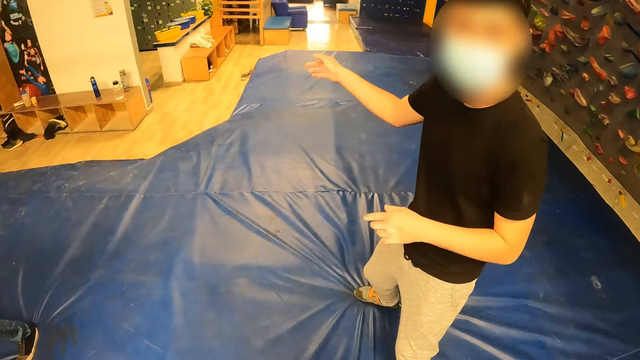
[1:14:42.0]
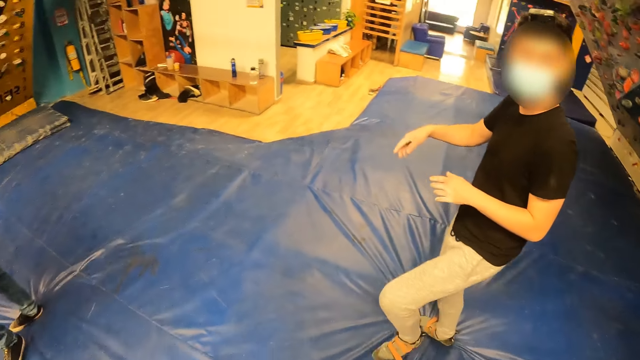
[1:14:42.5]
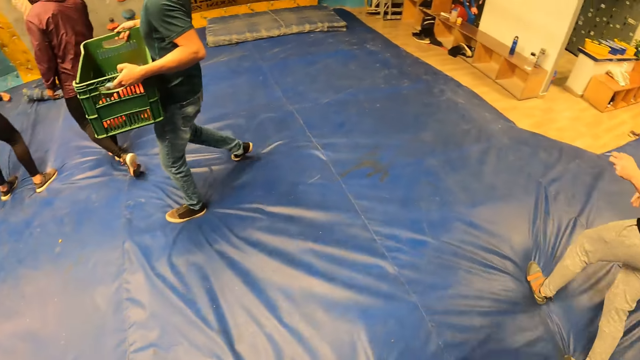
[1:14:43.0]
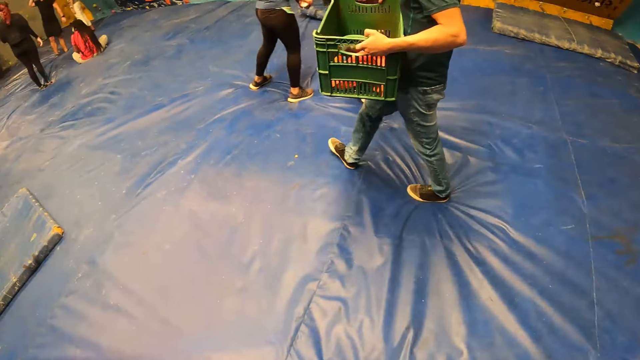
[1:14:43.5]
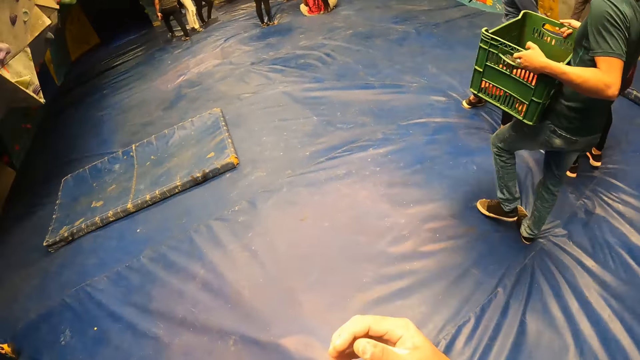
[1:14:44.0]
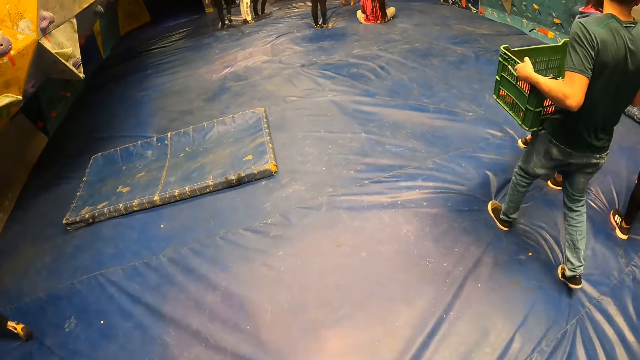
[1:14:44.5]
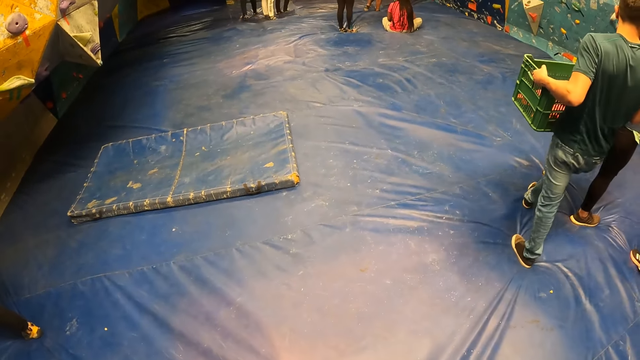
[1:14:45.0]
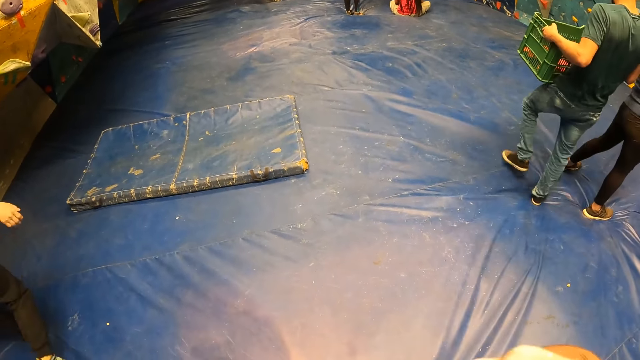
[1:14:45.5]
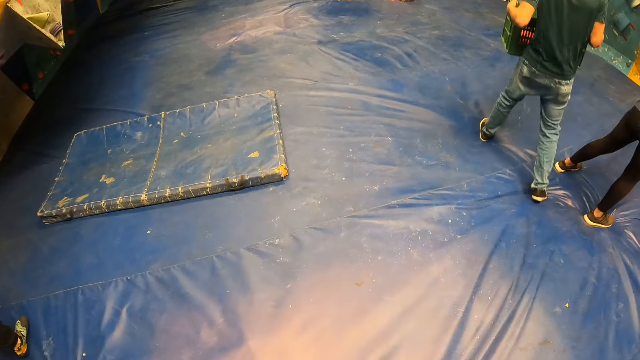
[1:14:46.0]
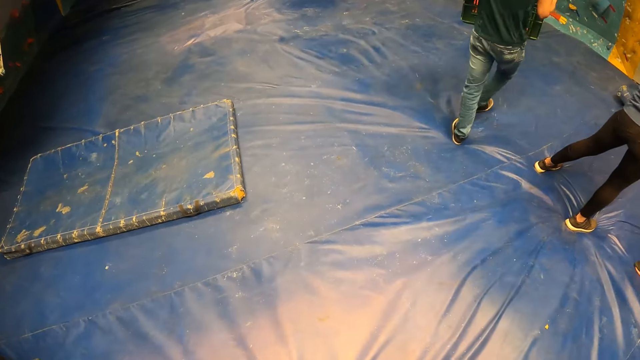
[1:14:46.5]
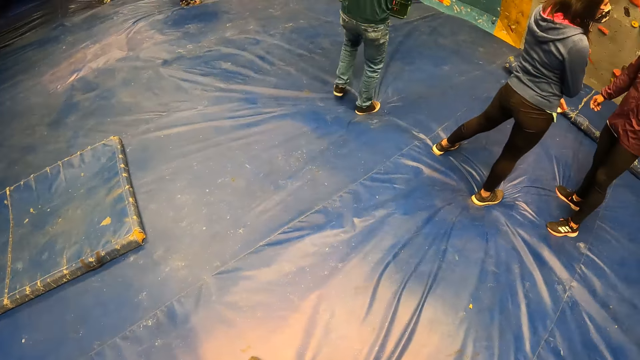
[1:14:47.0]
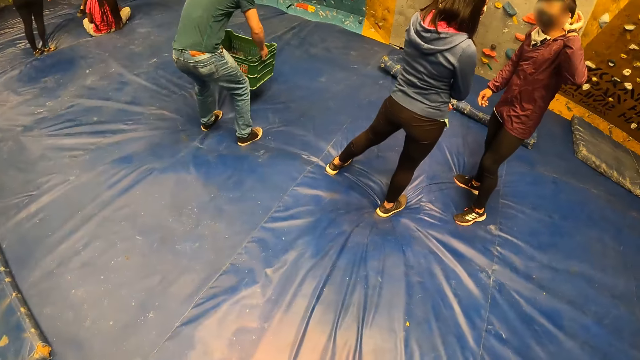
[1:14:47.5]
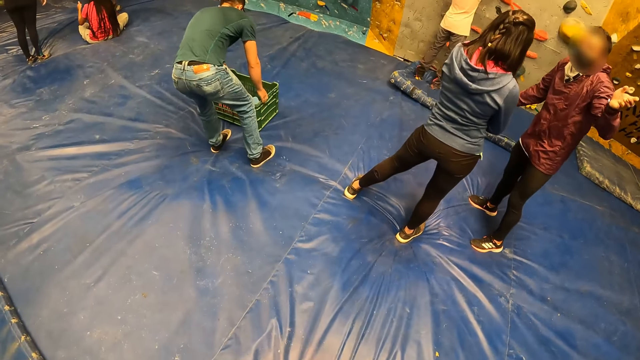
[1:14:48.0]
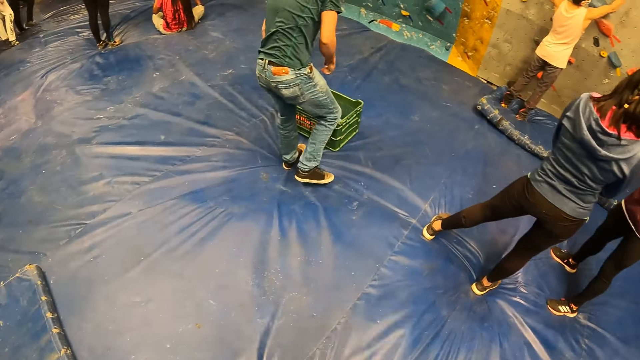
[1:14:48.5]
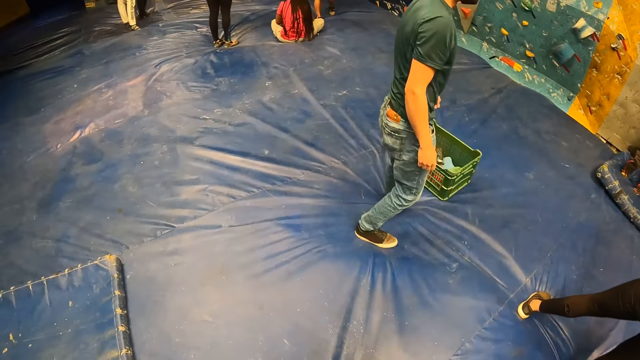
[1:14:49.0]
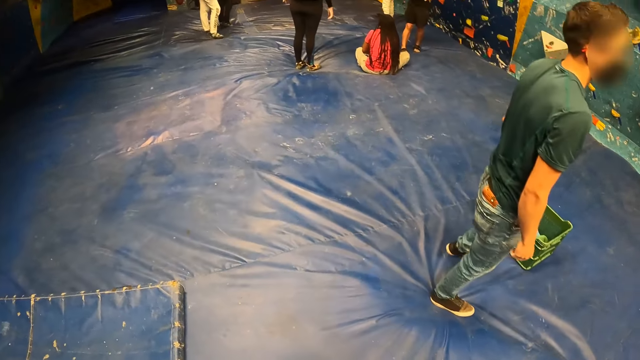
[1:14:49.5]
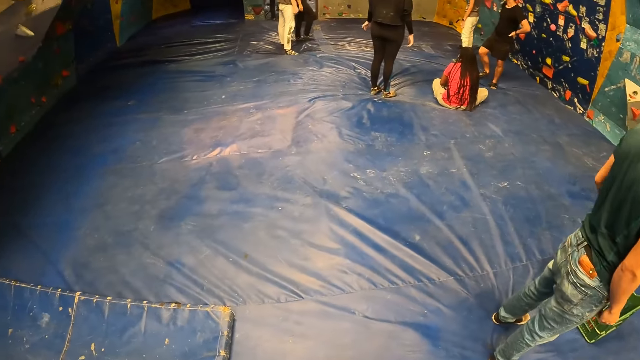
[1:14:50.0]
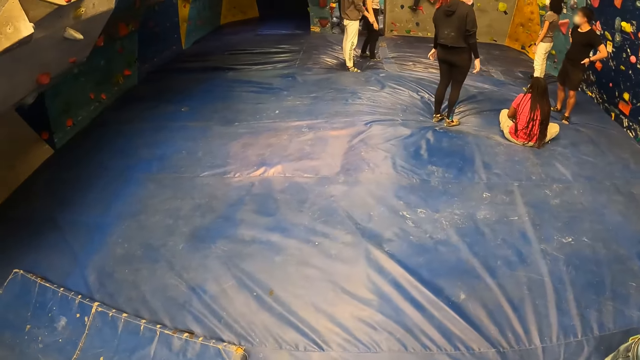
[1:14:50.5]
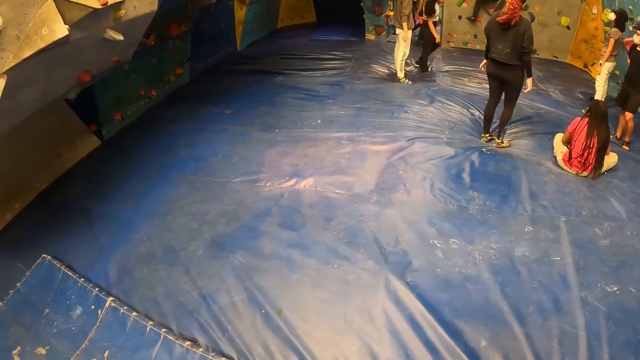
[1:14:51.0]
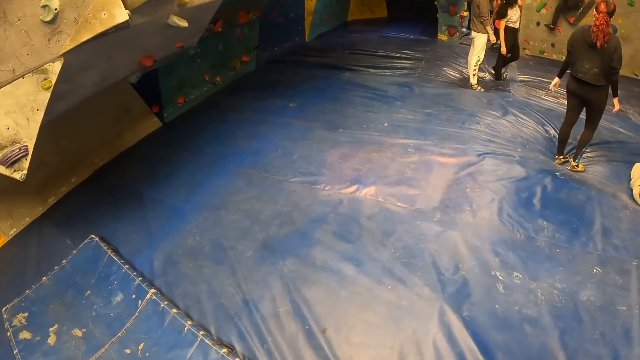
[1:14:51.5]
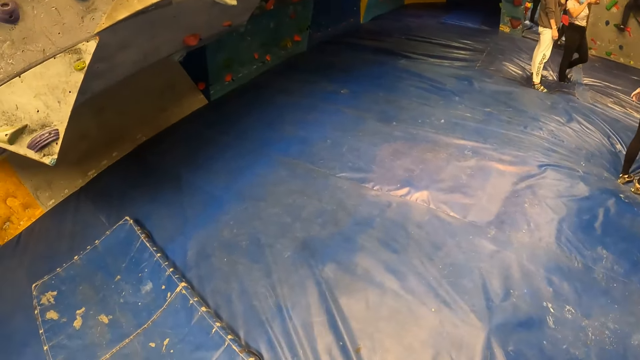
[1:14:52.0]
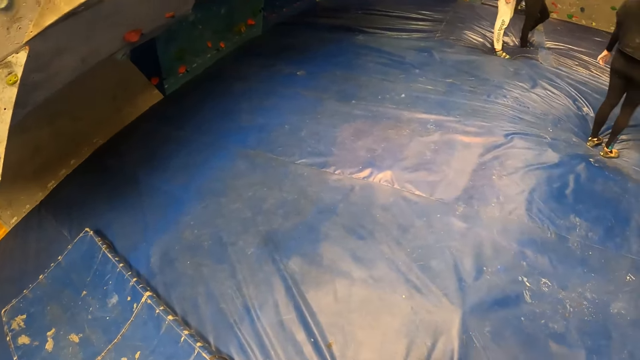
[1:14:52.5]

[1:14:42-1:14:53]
A man interacts with the camera wearer. The camera wearer looks around a room. They walk to the other side of the climbing center. Another man walks around the room. The camera wearer walks around the room. They look around the room.

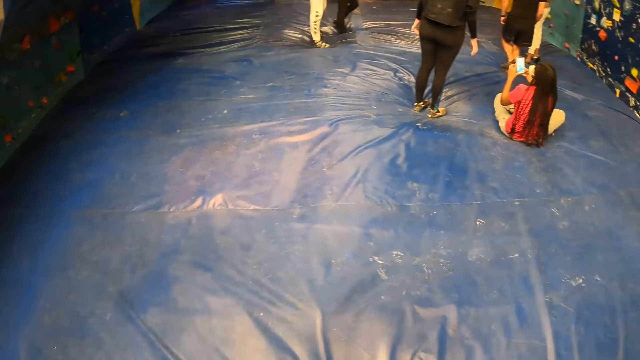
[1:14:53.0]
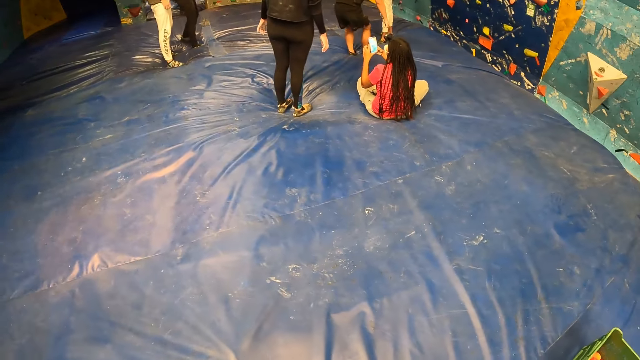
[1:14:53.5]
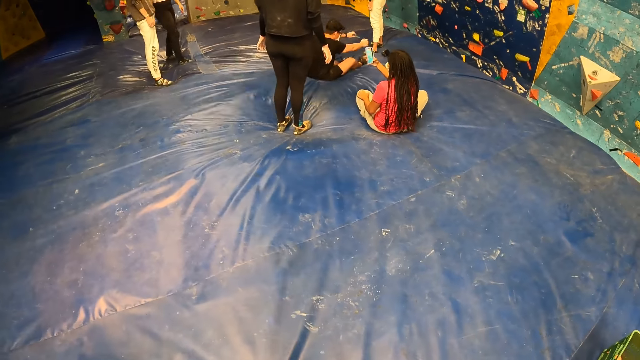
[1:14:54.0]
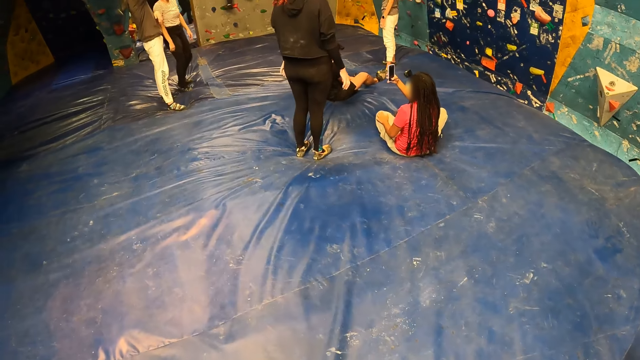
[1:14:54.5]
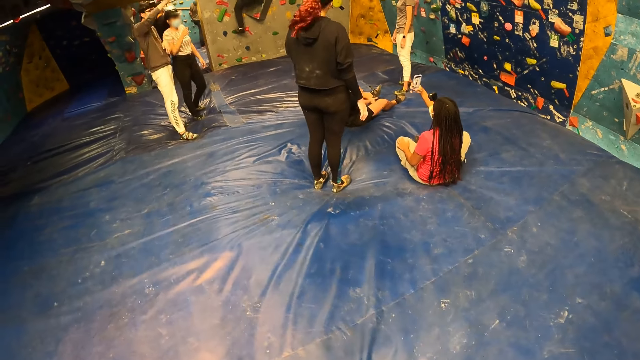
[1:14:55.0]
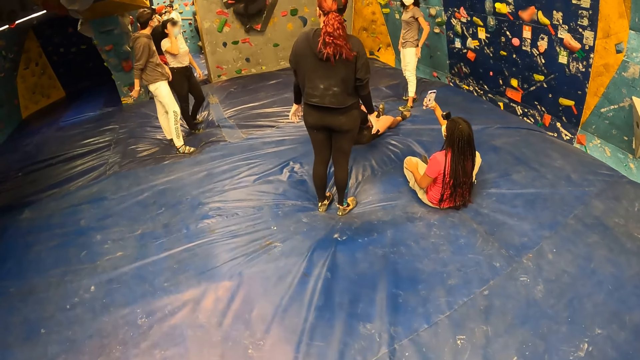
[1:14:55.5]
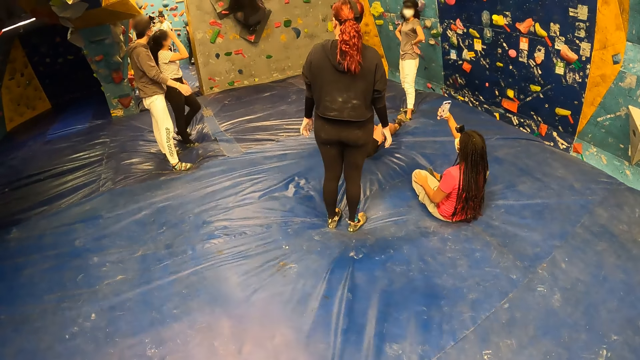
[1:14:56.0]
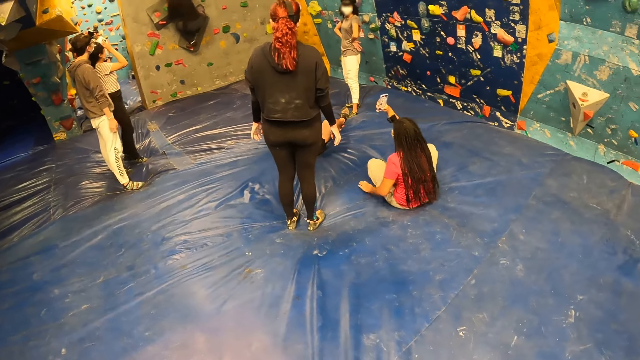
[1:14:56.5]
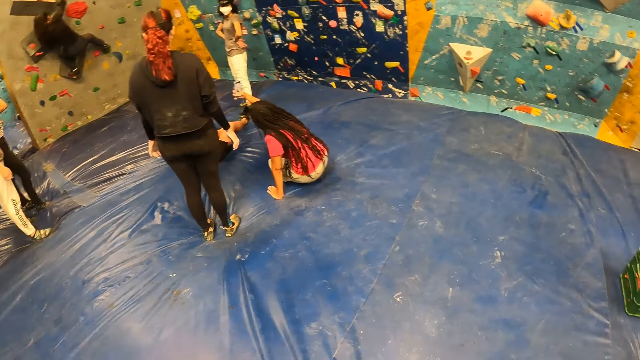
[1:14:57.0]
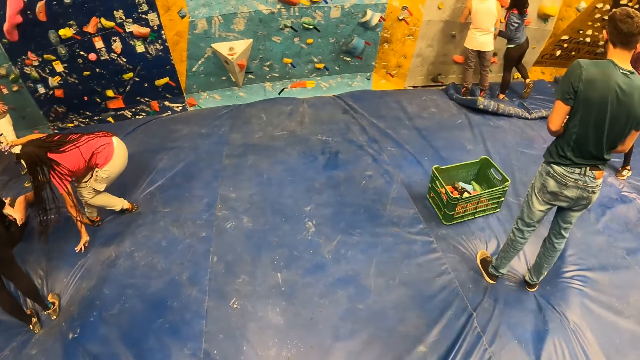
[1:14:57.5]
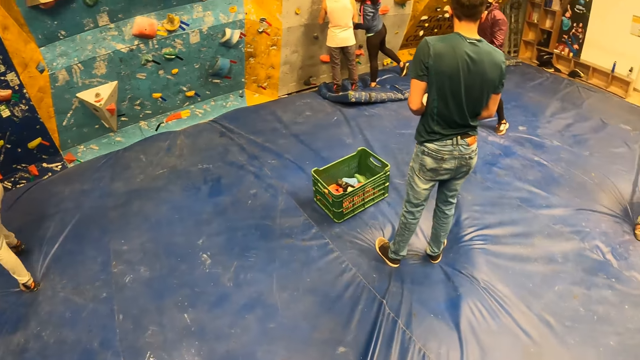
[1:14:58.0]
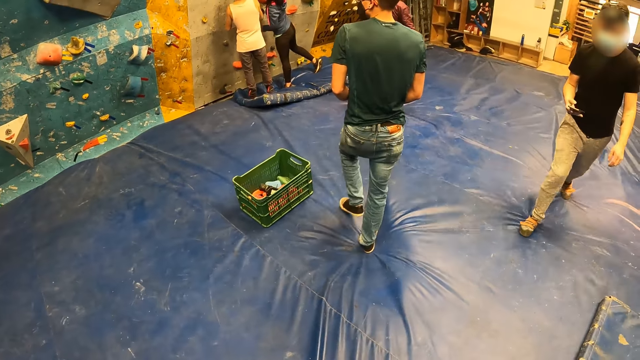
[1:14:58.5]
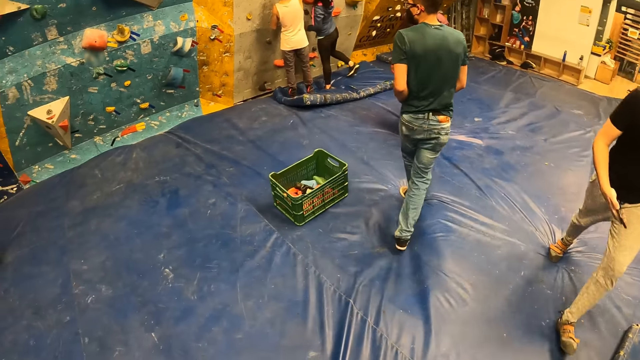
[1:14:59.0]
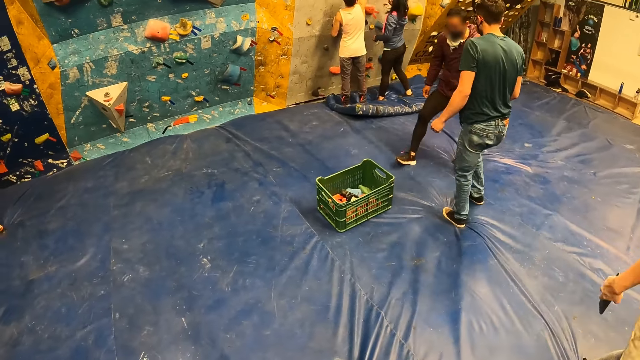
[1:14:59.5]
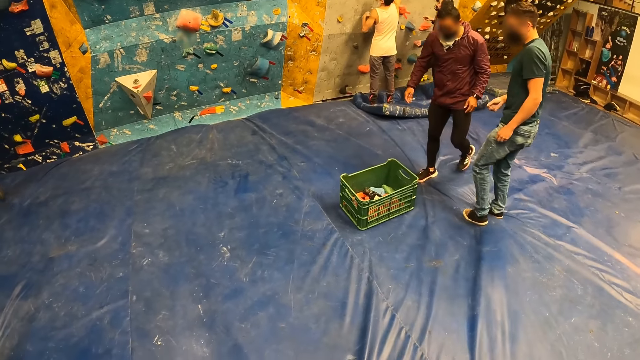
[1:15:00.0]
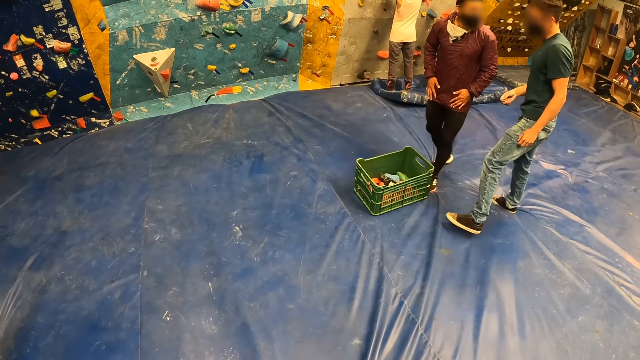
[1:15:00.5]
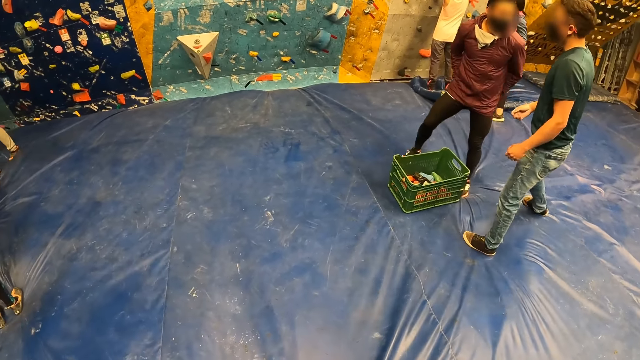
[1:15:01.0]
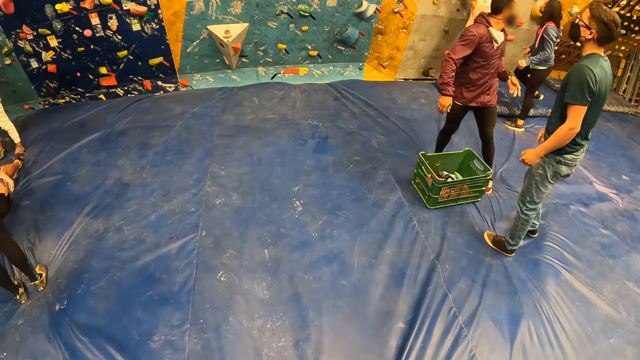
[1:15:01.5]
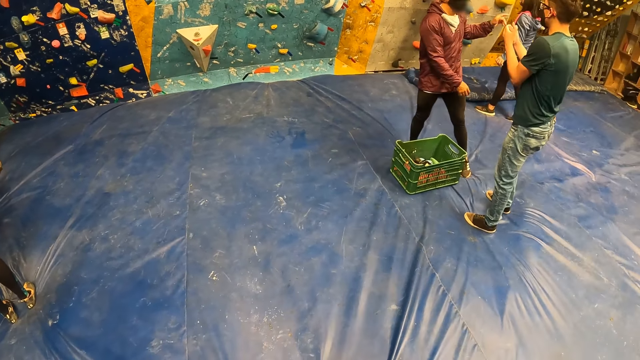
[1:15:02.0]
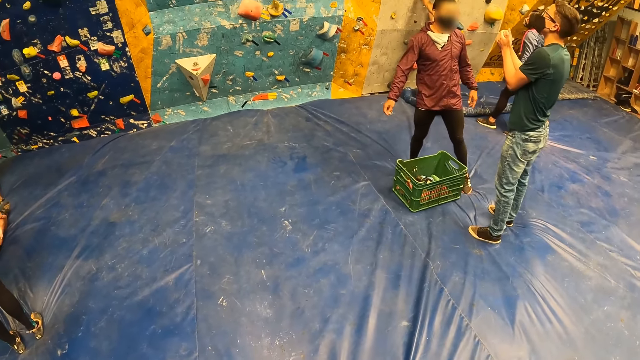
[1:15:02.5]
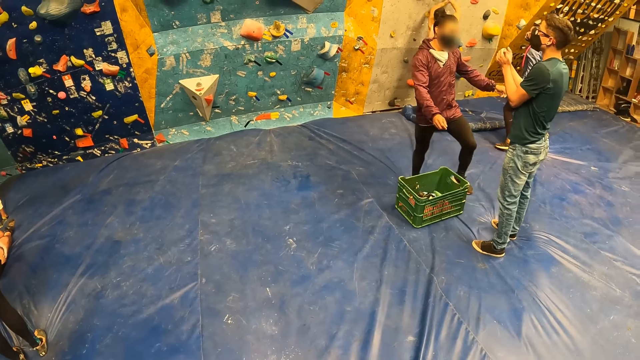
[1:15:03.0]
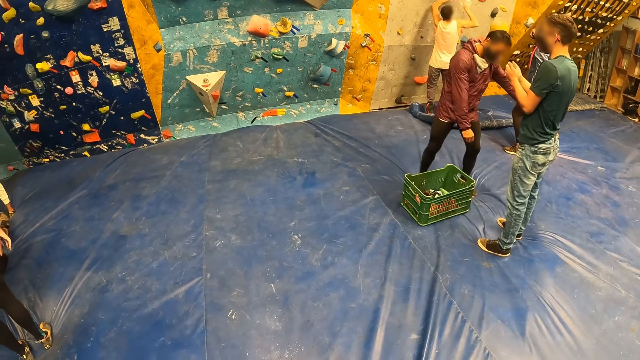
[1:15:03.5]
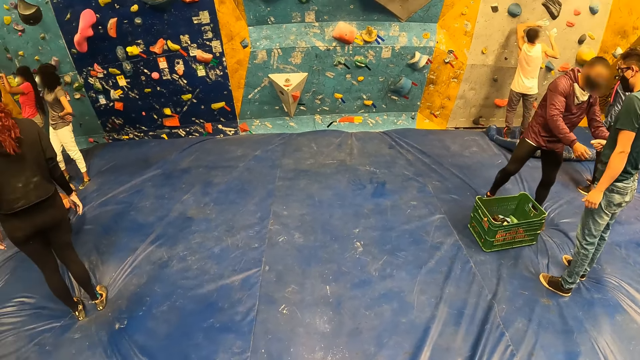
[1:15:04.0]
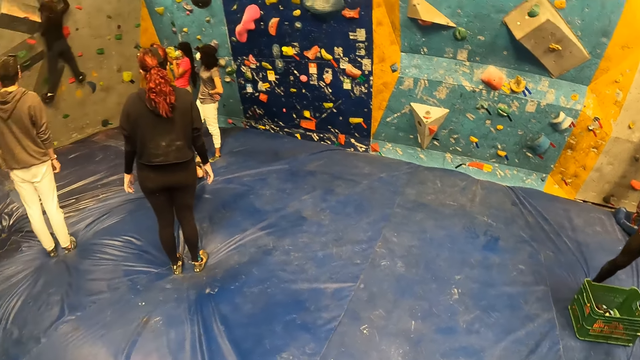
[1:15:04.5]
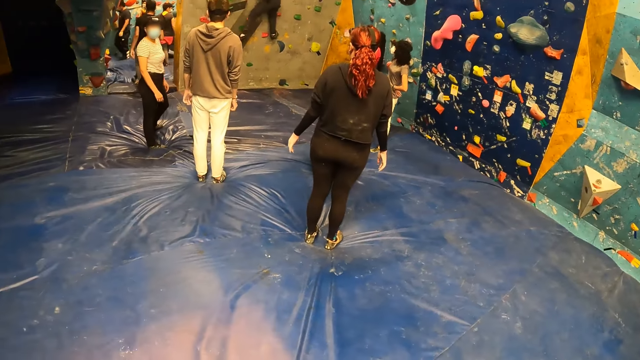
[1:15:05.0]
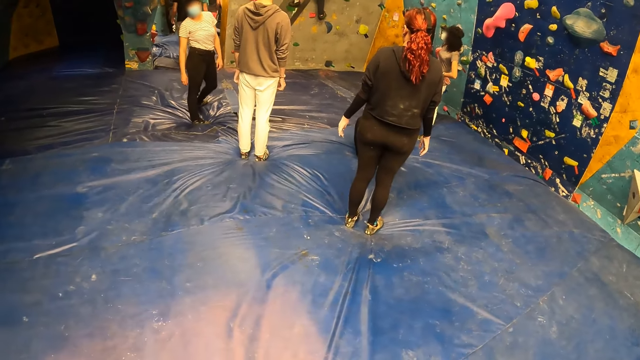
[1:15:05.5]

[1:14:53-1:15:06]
A lady uses a mobile phone. The camera wearer walks around a room. The lady walks around the room. The camera wearer looks around the room. A man interacts with another man. The camera wearer looks around the room.
